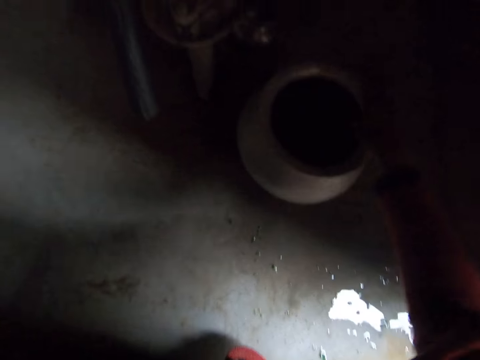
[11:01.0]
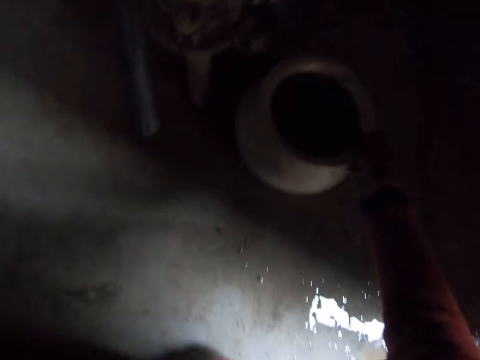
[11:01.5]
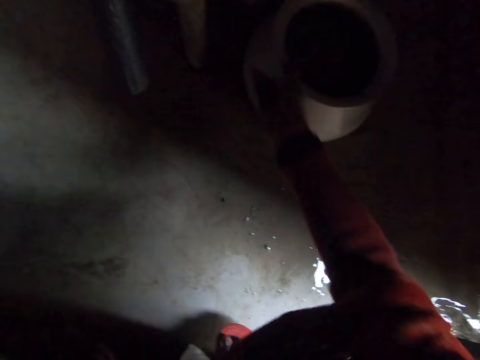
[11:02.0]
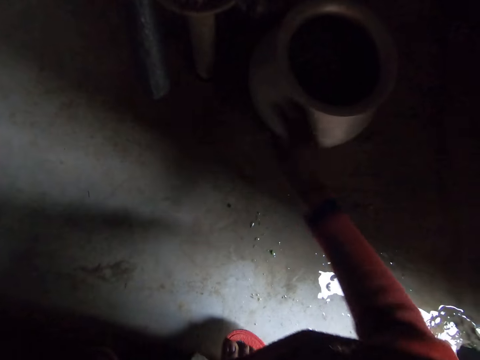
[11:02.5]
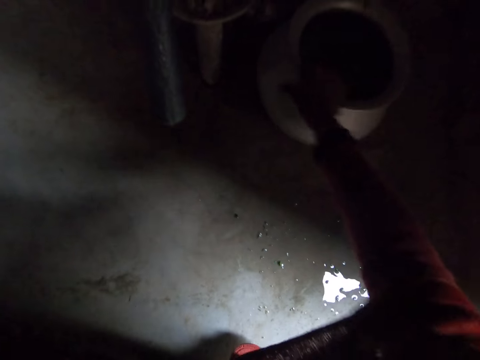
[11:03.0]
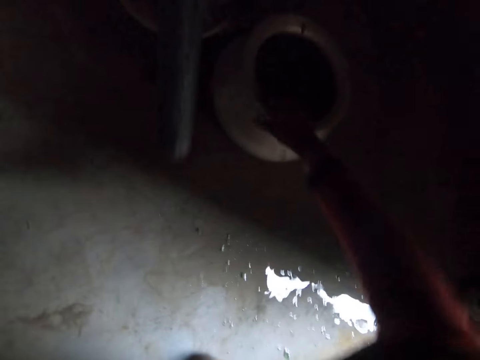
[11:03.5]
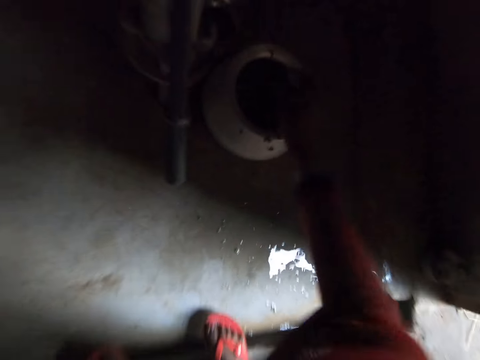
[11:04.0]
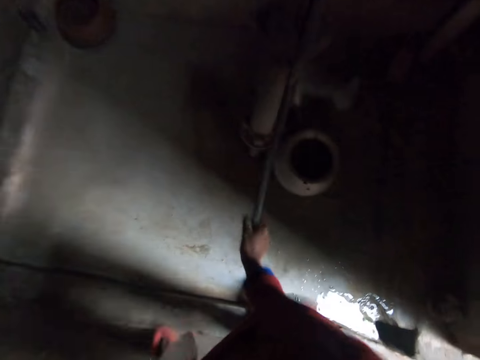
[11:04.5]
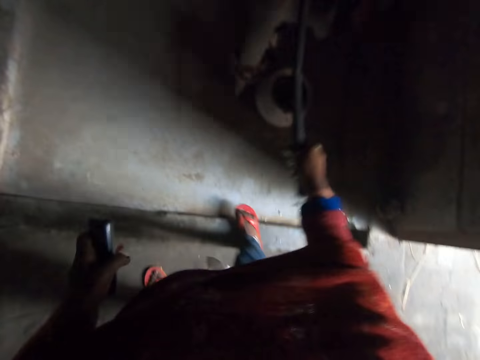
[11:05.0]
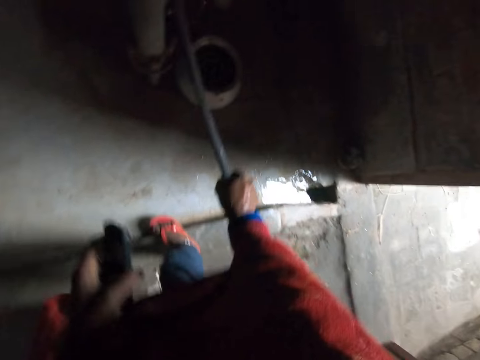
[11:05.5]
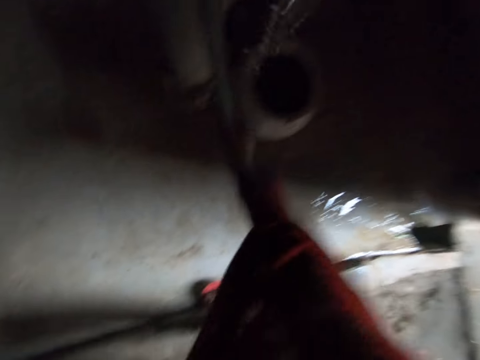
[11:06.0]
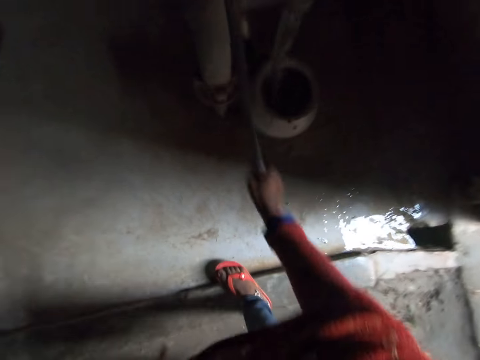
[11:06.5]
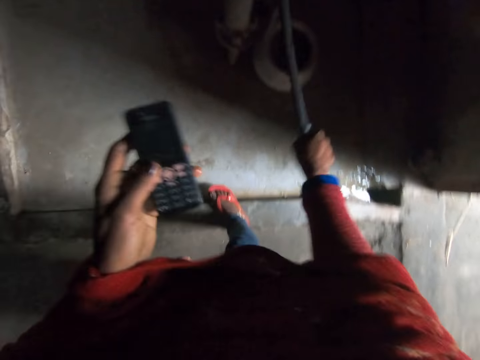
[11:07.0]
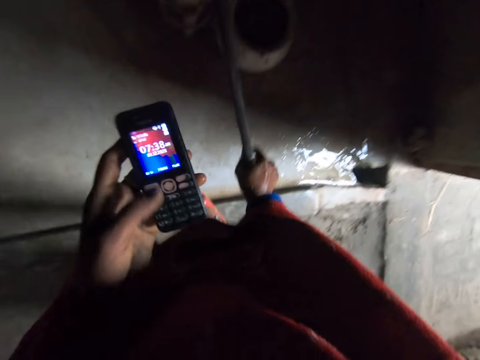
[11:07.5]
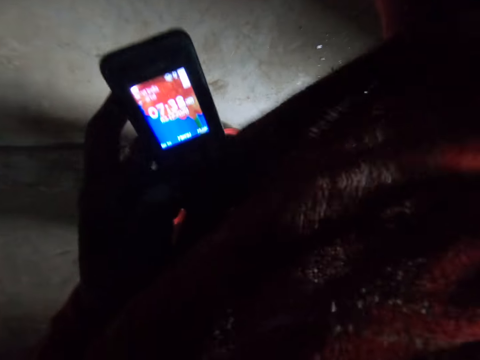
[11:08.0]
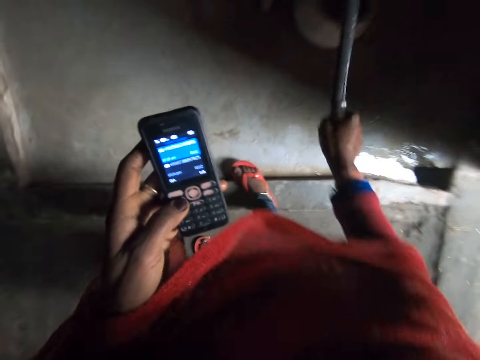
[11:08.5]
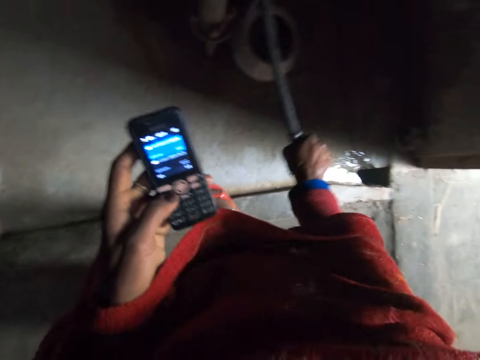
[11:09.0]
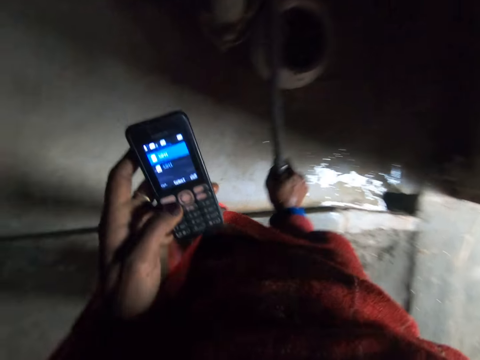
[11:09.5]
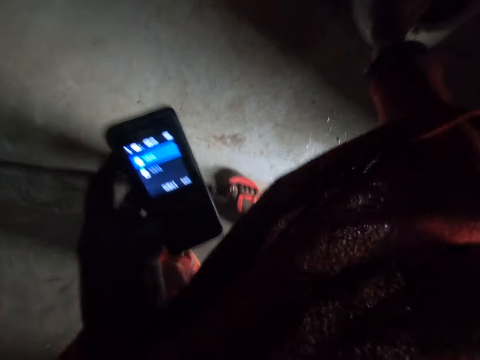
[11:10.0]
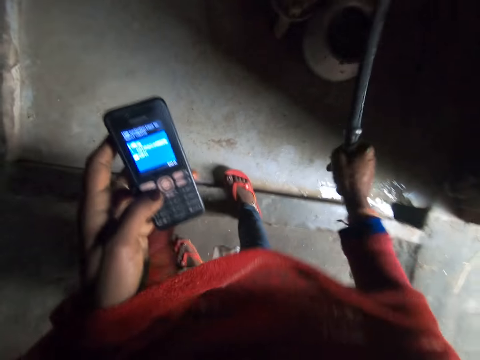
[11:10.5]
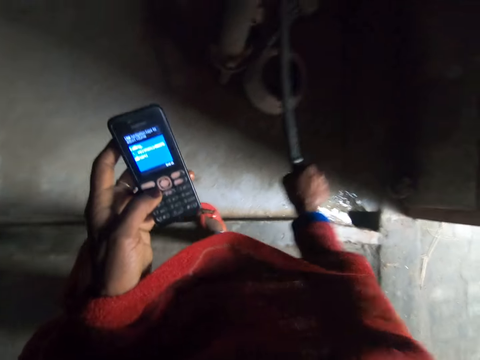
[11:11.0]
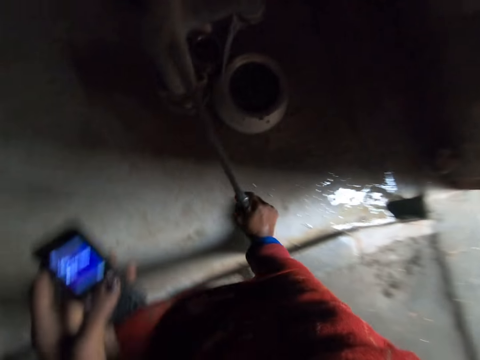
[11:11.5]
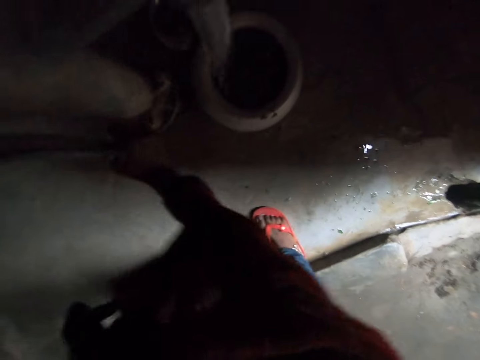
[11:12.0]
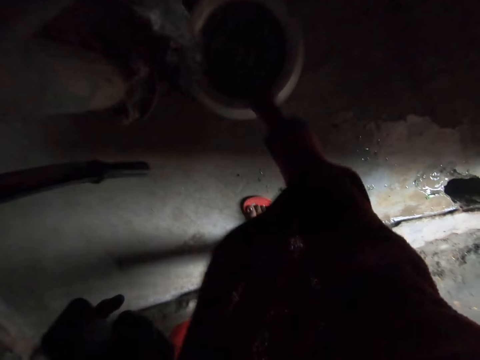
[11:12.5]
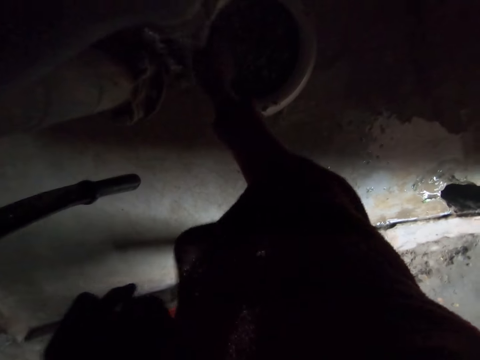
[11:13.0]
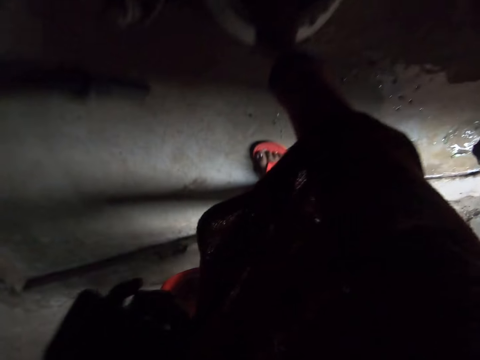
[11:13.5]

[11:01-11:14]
The camera wearer converses. They touch the pump handle. They pump water into the pot with the right hand. They operate the phone with the left hand. They touch something. They converse. They move the pot with the right hand.

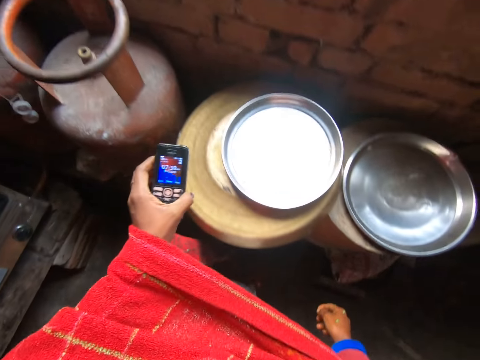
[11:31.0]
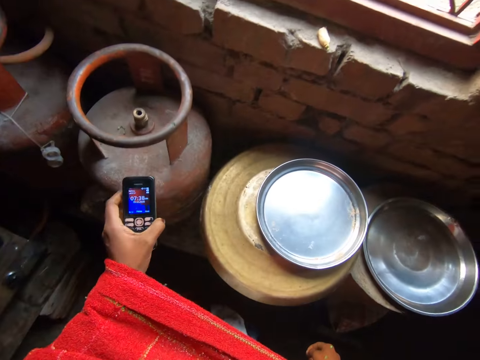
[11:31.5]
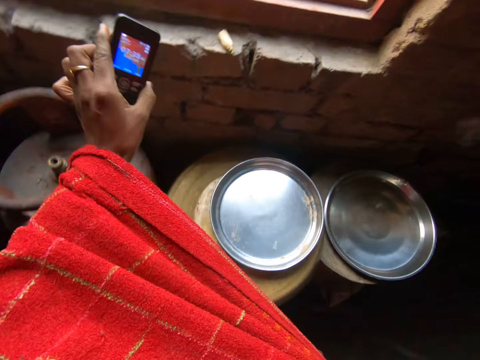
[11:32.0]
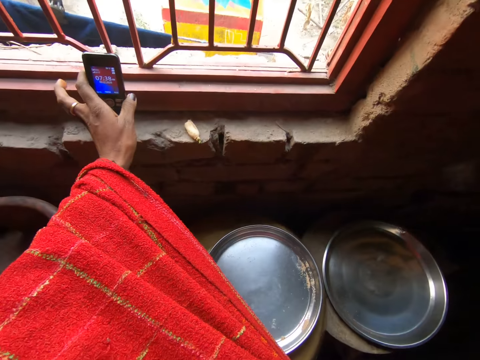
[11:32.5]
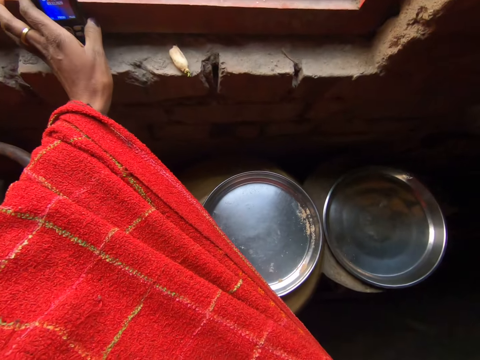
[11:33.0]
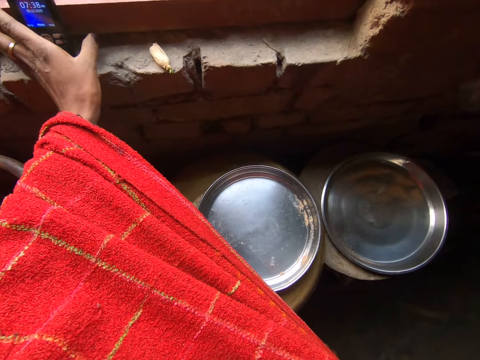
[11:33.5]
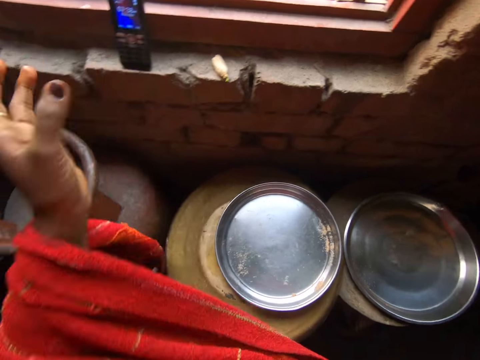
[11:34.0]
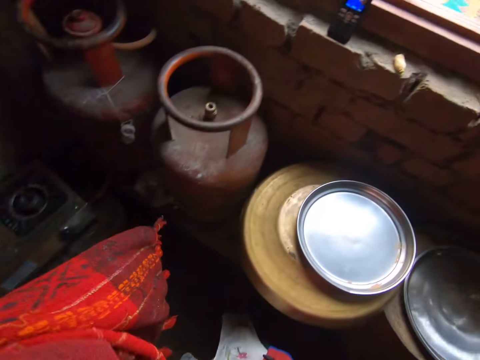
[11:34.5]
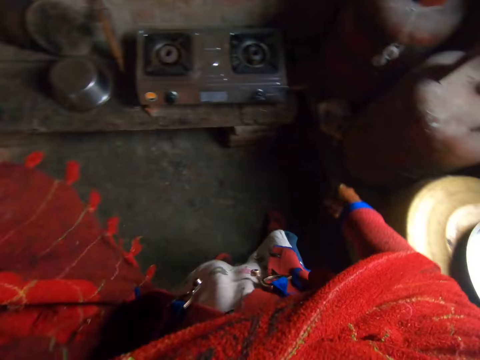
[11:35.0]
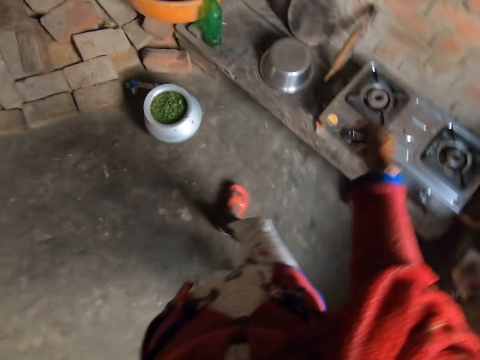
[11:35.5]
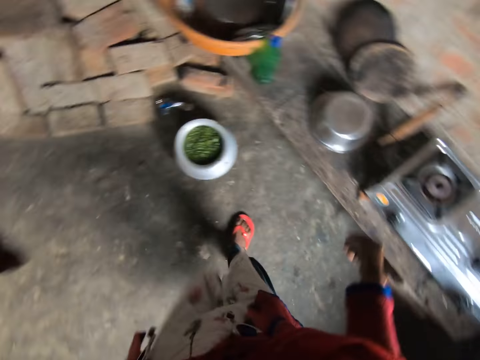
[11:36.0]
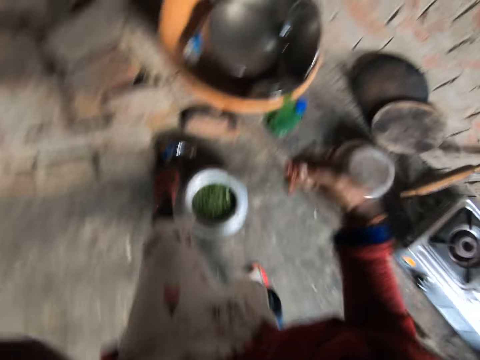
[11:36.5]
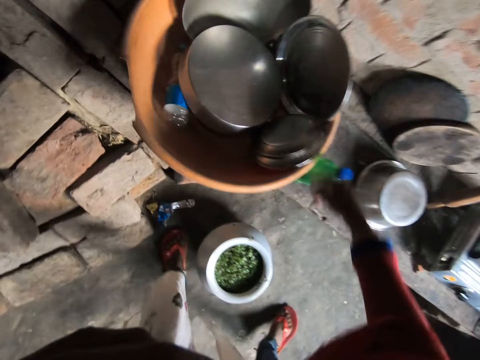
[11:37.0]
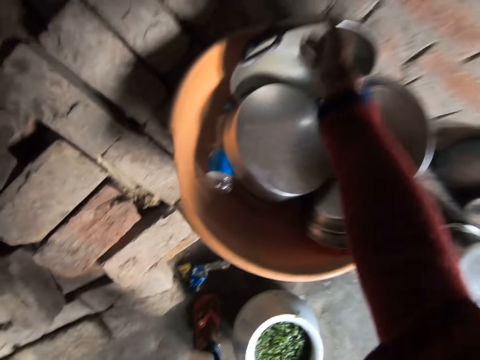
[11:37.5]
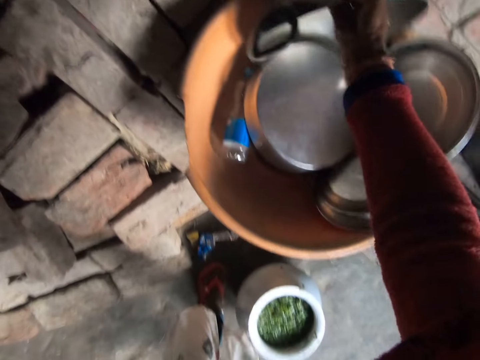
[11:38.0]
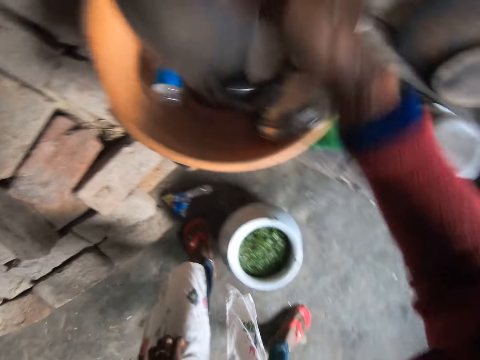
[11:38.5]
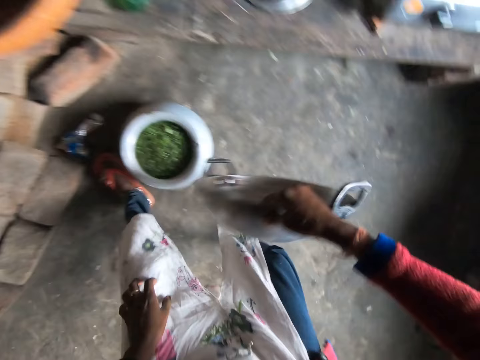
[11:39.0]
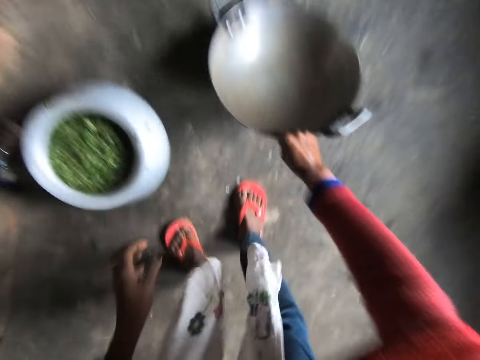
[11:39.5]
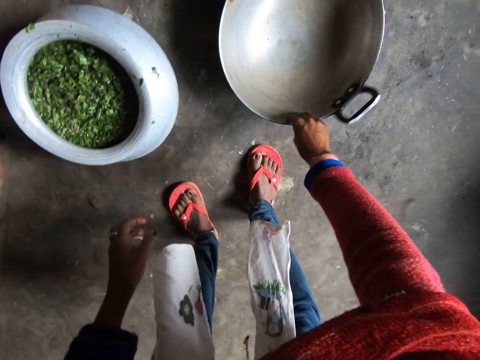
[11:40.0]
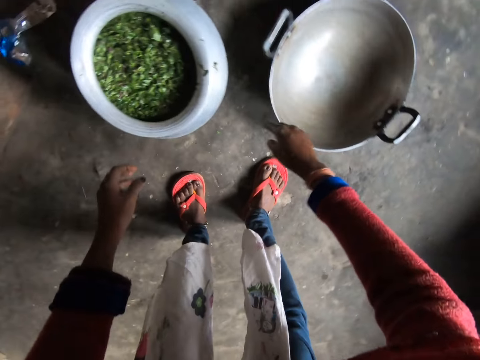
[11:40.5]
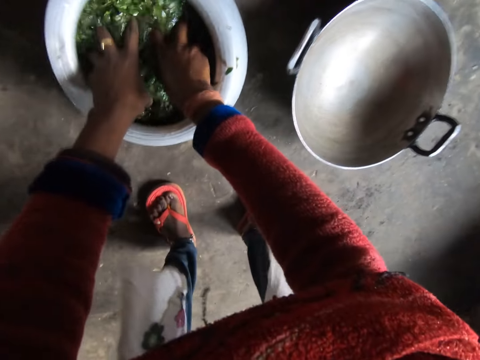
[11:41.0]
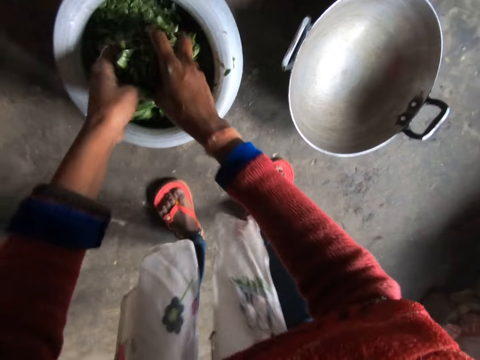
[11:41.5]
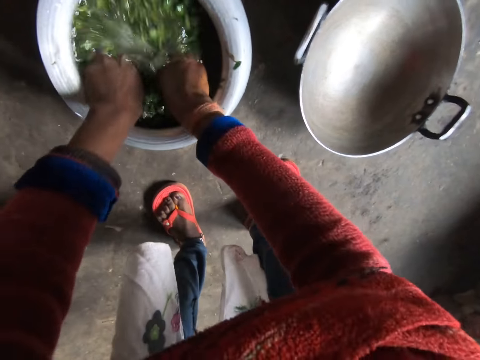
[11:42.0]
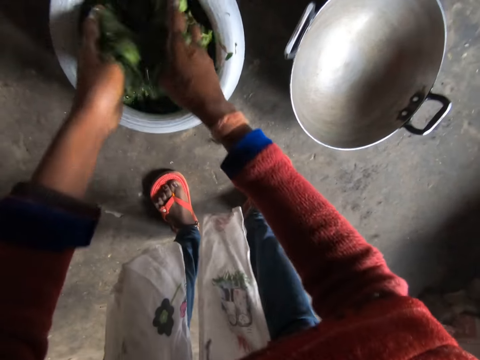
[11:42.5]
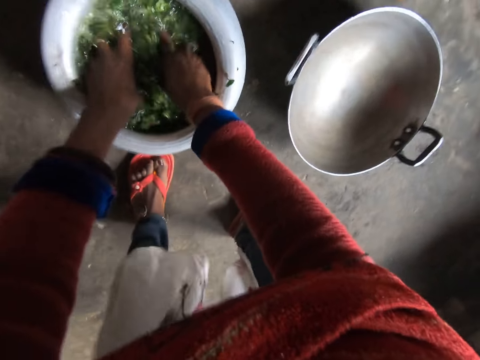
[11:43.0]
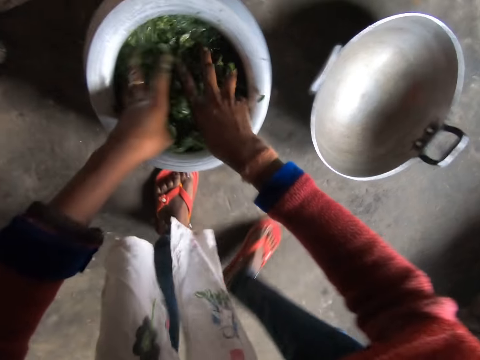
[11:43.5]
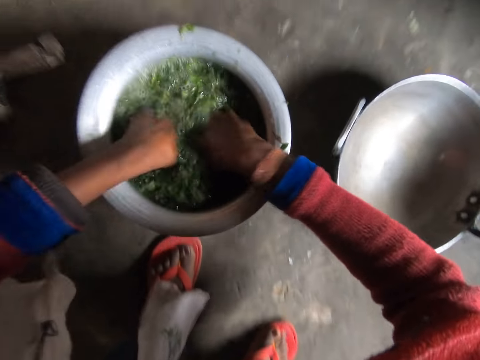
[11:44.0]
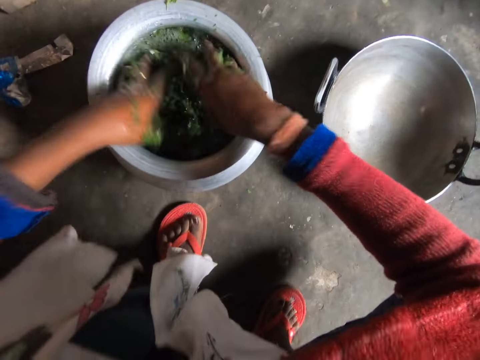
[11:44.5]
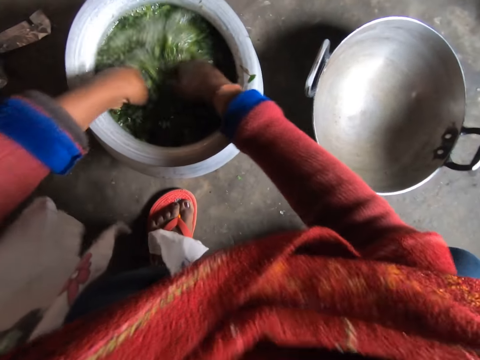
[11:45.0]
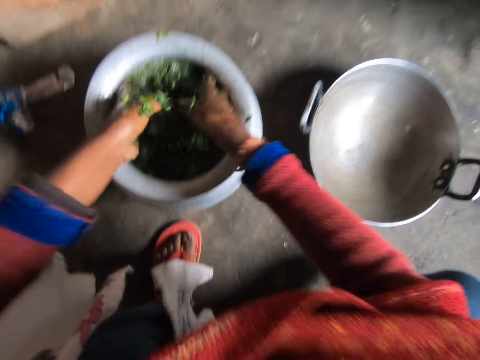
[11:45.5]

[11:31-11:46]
The camera wearer converses. He places the phone against the window with the left hand. He lifts the hands. He steps forward. He brings out a pot or metal basin from a big yellow bowl with his right hand. He drops the pot on the floor with the right hand. He moves the leg. He washes the vegetables or greens in the pot with both hands. He squats.
